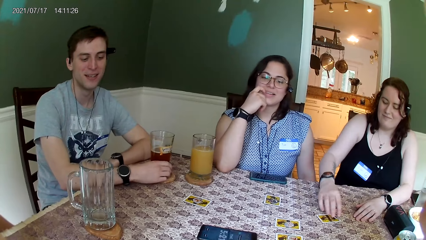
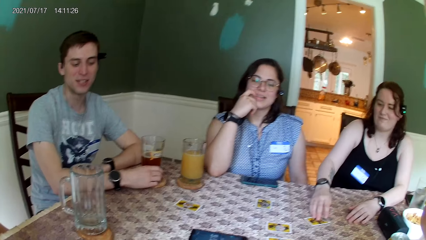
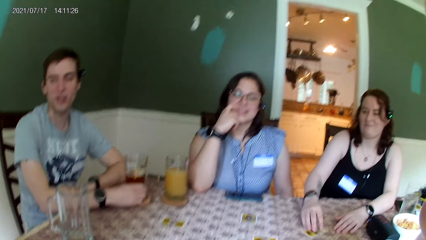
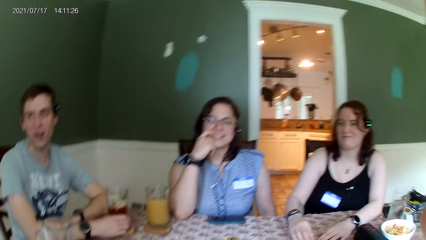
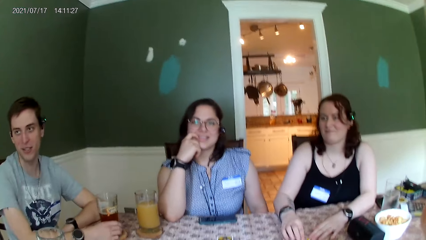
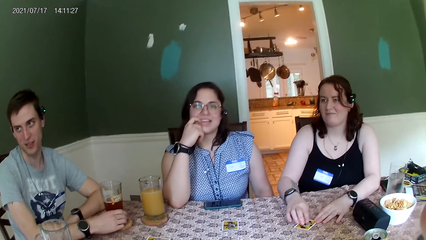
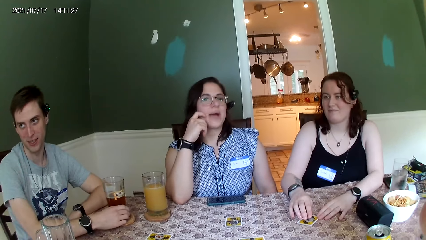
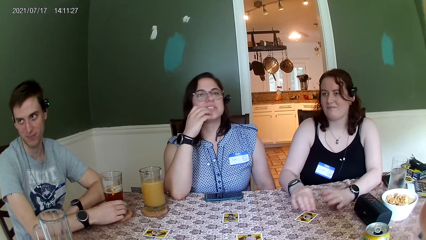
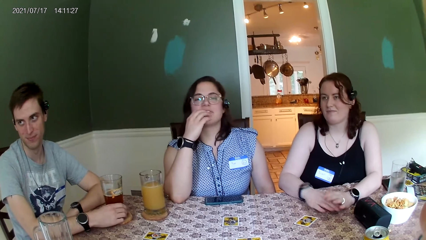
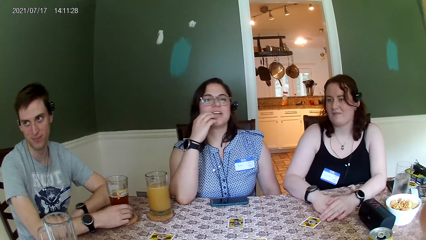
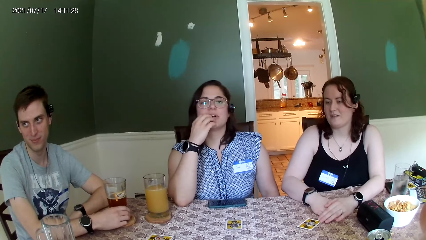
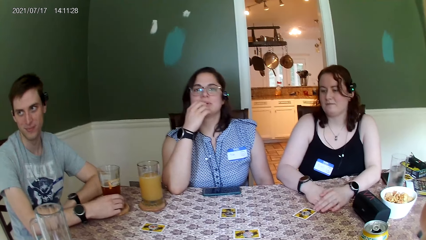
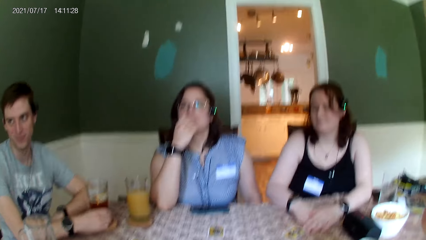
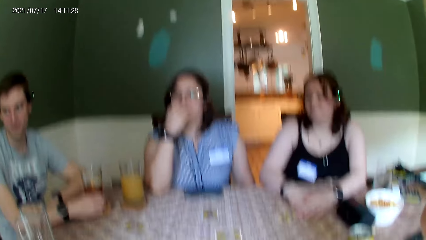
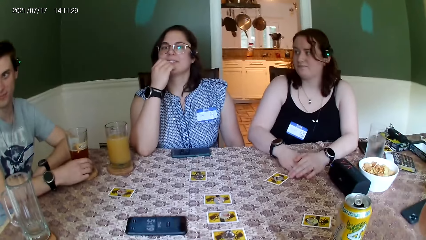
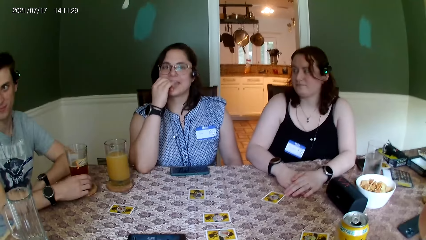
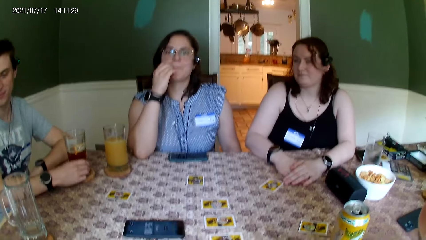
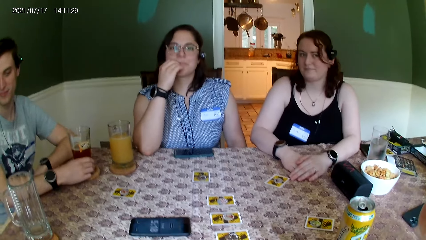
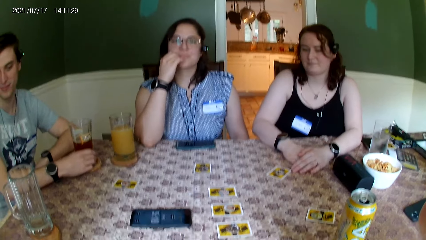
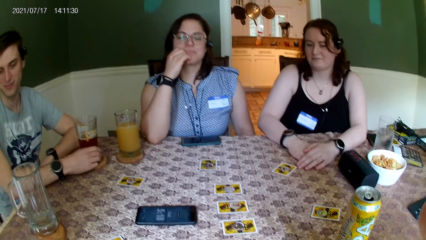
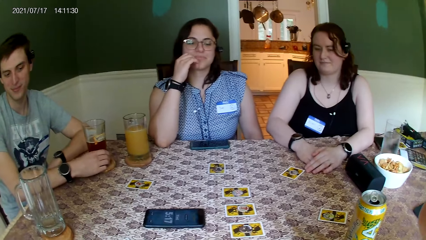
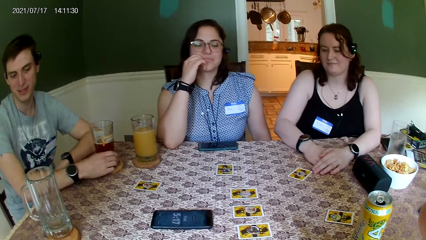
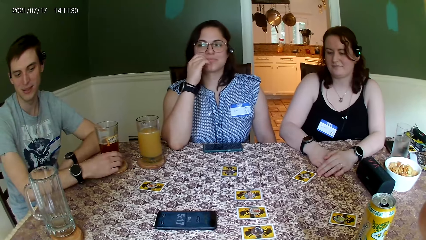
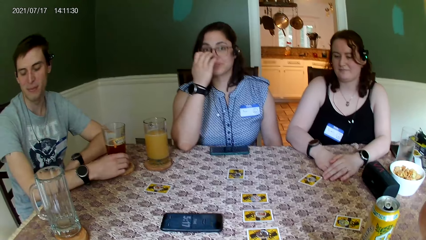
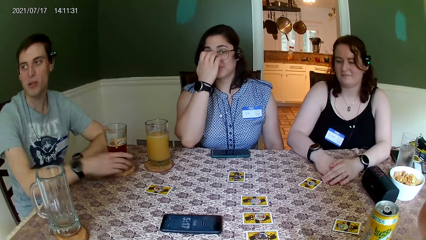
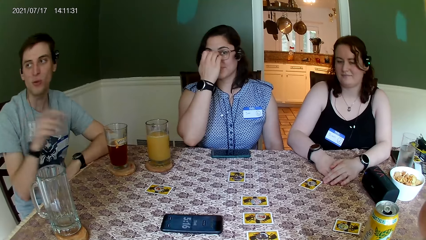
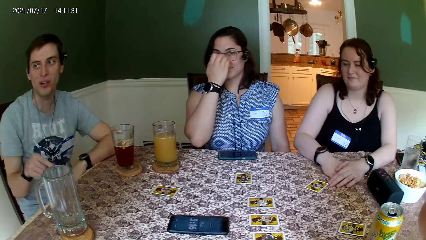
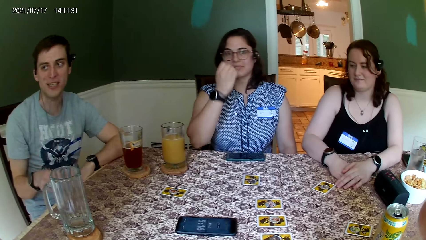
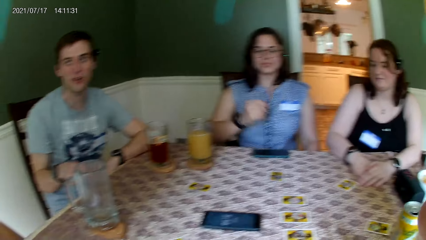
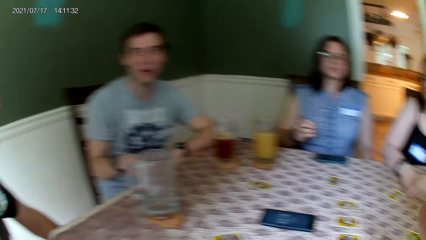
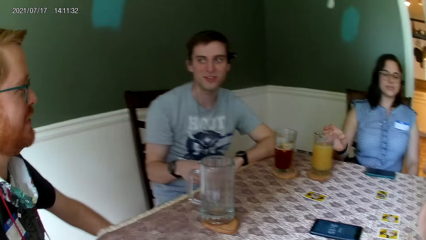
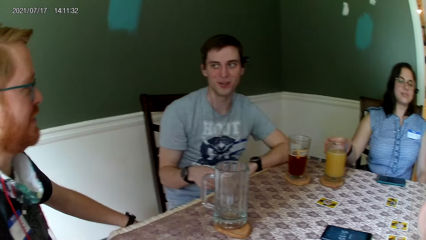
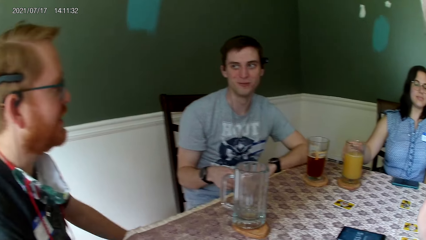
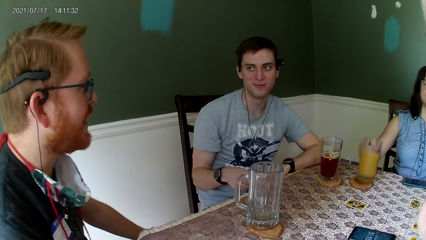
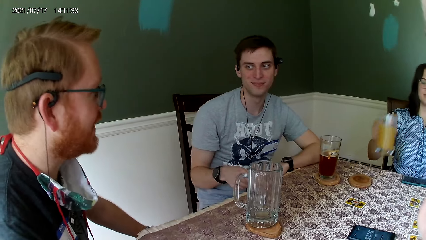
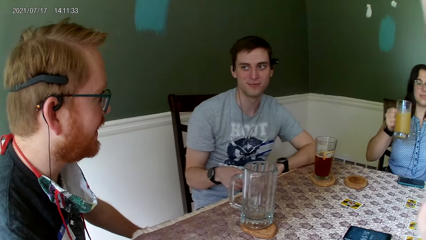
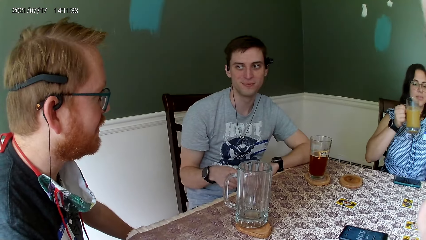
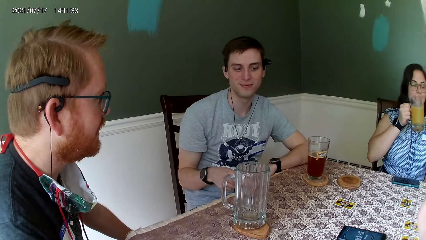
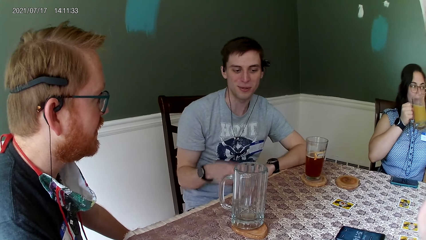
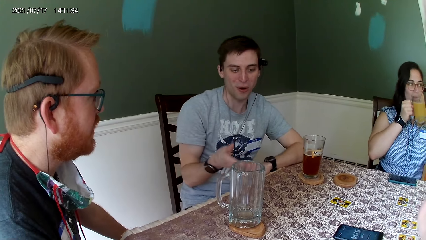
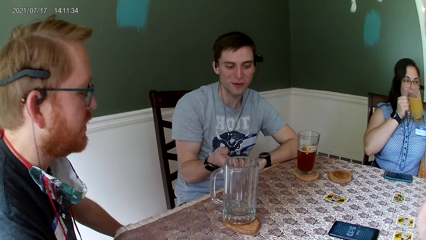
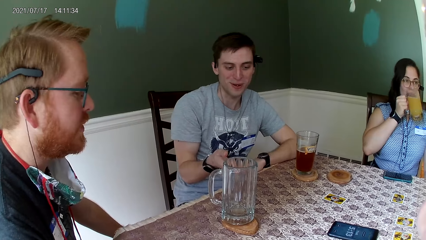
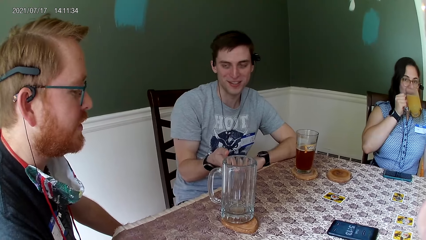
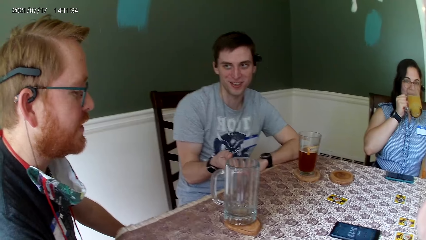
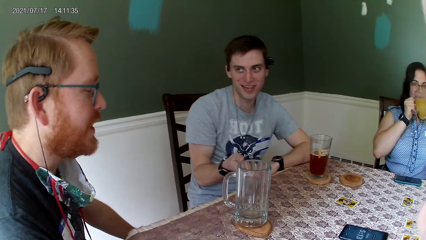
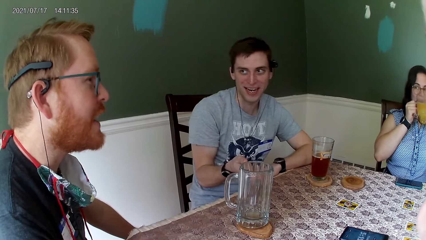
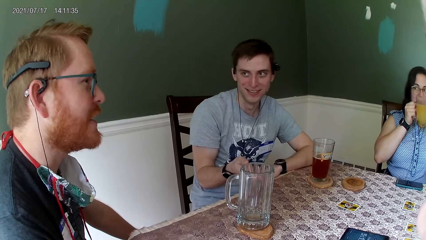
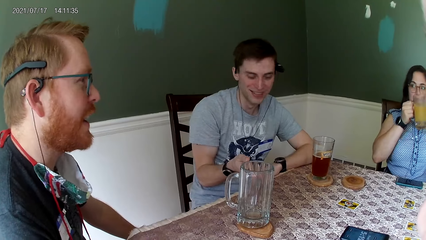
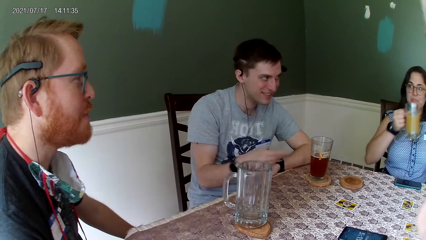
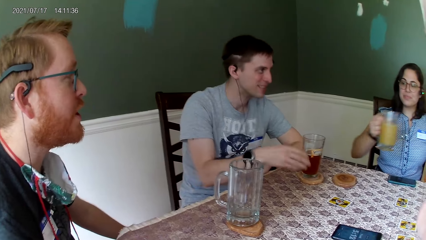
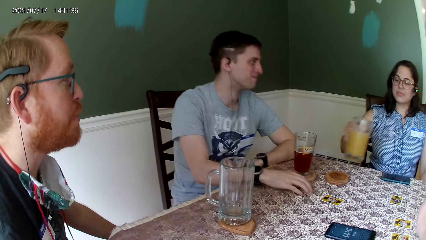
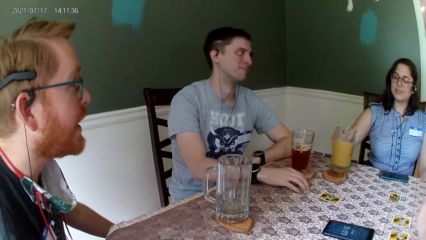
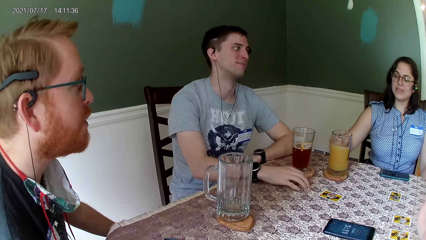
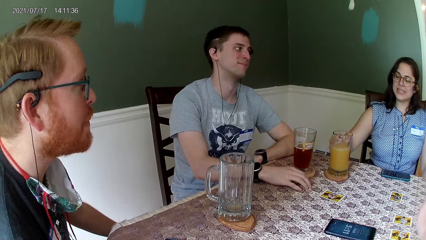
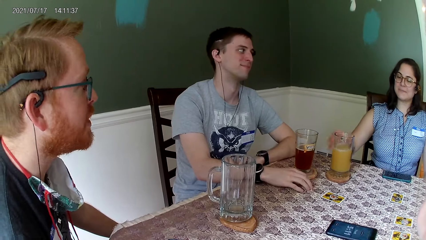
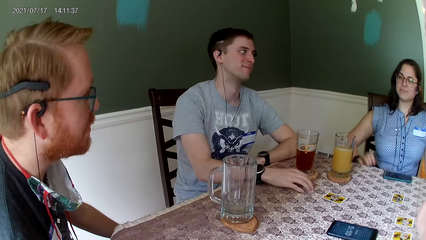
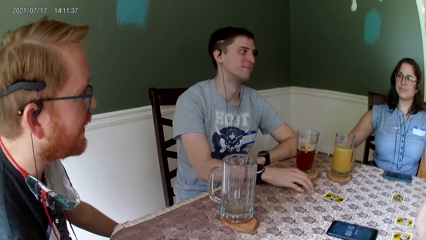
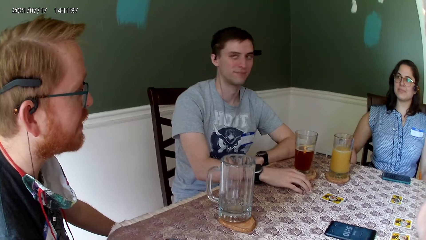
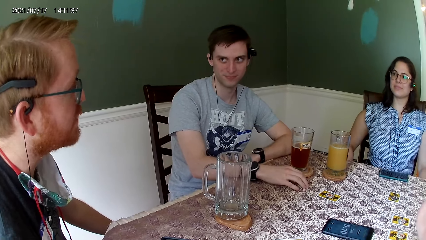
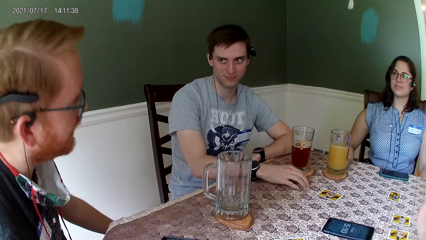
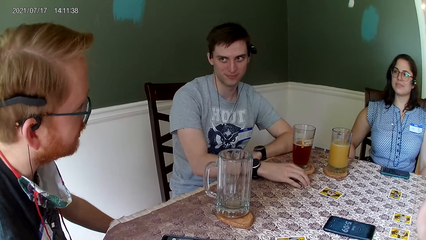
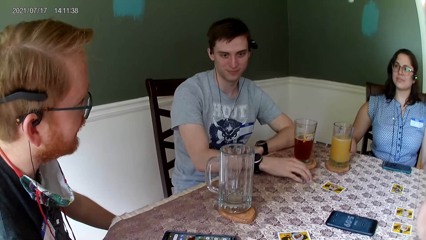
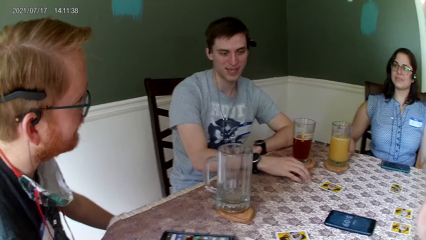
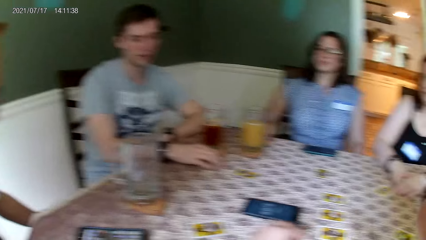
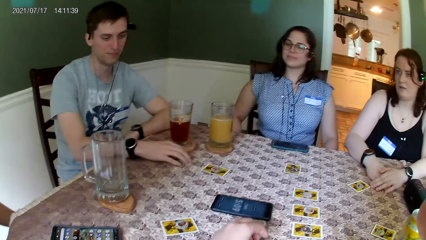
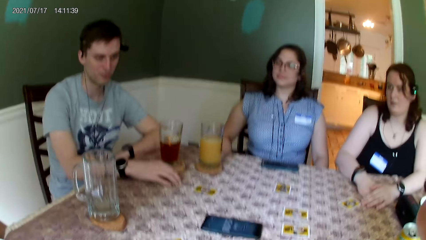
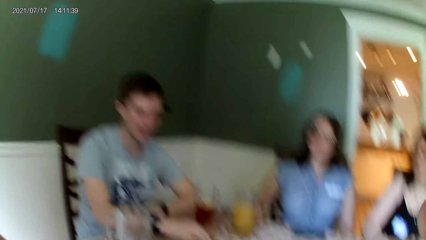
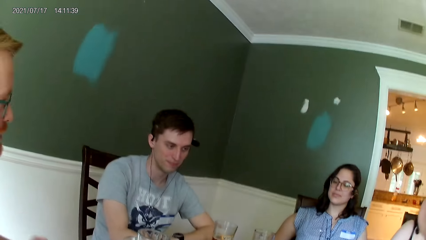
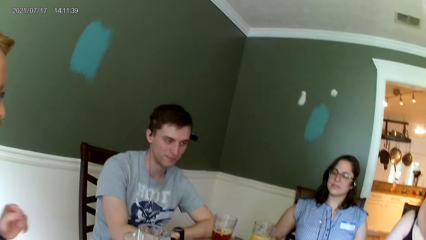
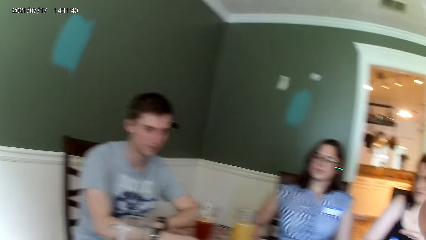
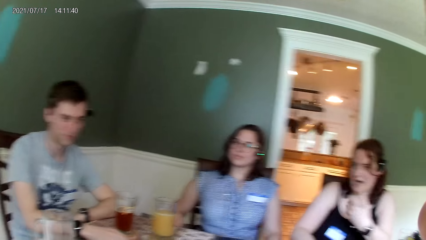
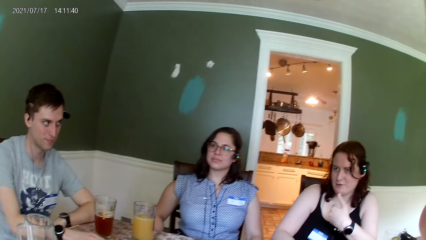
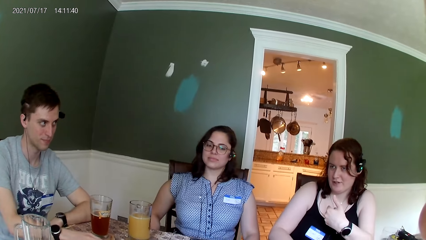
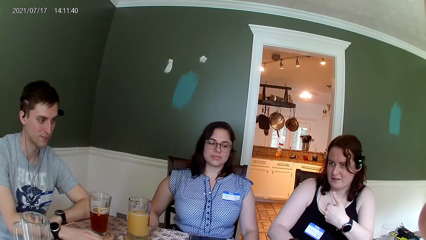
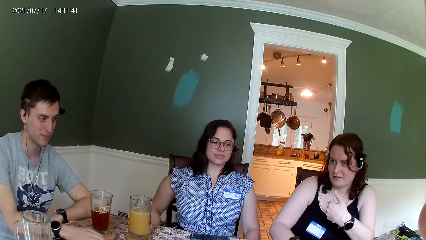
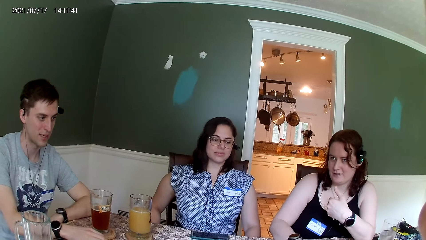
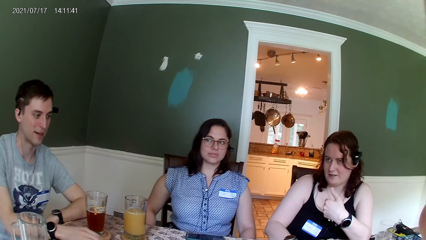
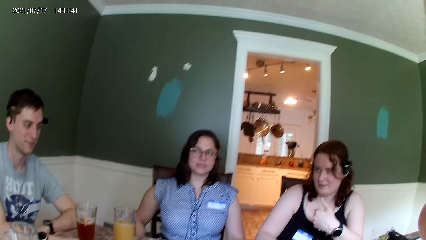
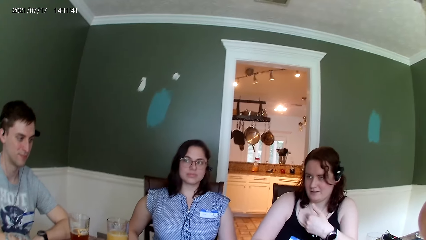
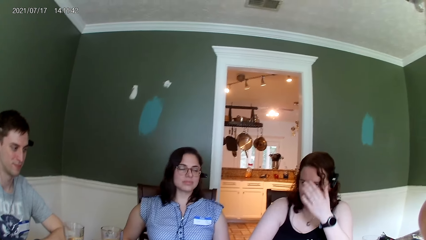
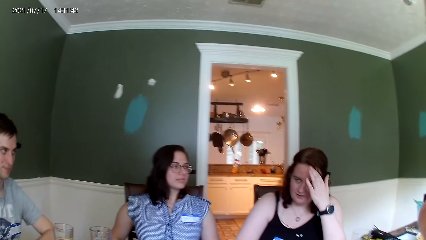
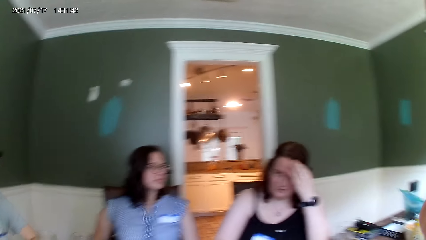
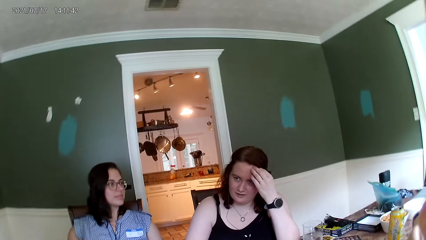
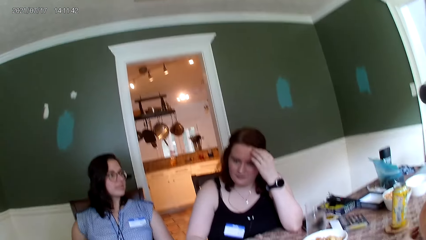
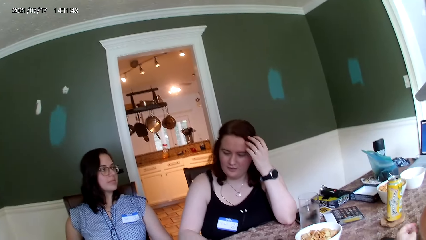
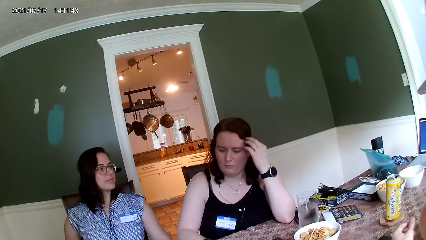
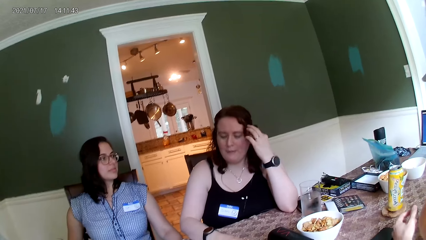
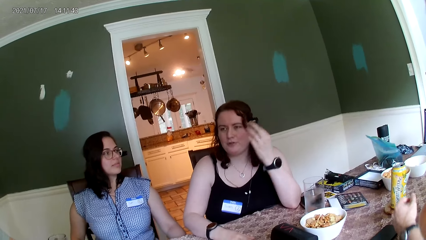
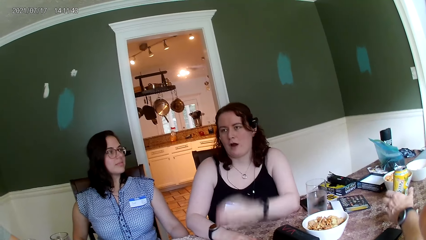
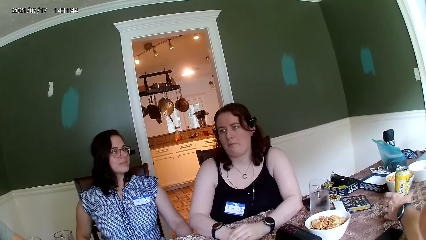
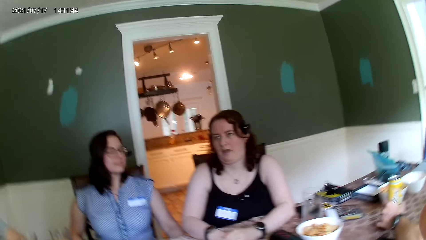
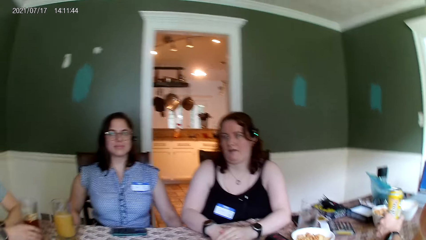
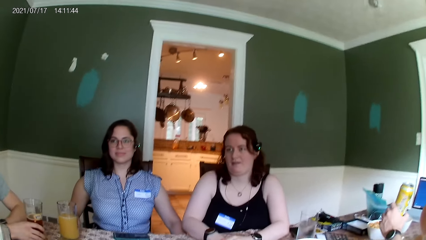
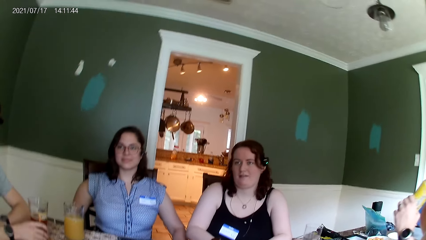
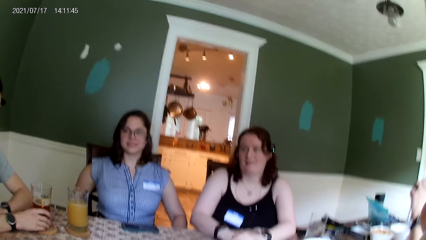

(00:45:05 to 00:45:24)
The woman adjusts a card on the table with her right hand. The woman adjusts the card on the table with her left hand. Another woman picks a tumbler from the table with her right hand. The second woman drinks orange juice from the tumbler in her right hand. The camera wearer looks around. The second woman places the glass cup in her right hand on a coaster on the table. A person speaks to another person. A third woman interacts with a man. A third person speaks to the first person. The camera wearer speaks to the third woman. The first person touches the head.
